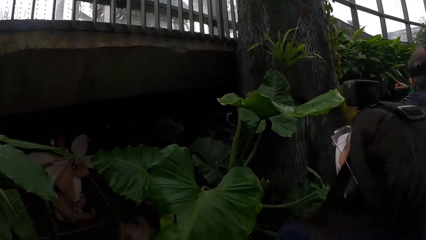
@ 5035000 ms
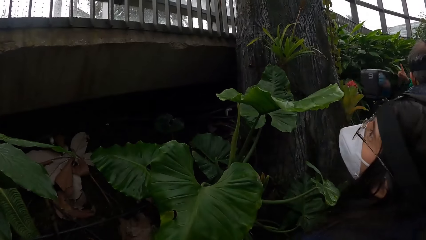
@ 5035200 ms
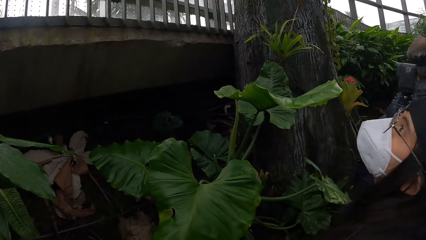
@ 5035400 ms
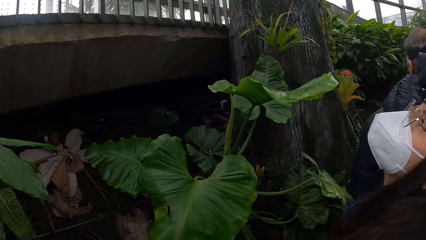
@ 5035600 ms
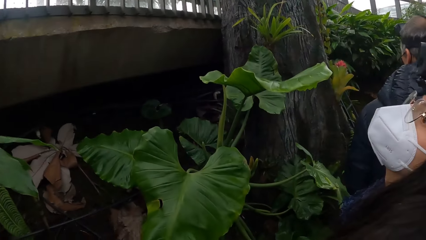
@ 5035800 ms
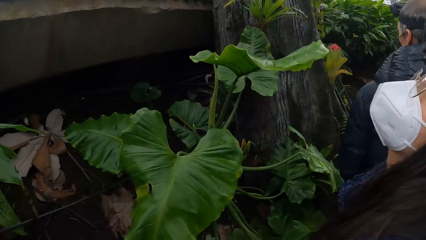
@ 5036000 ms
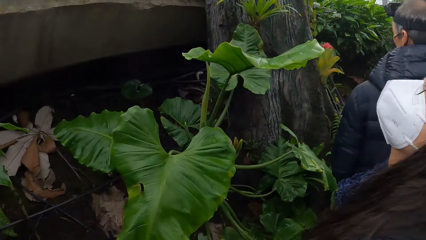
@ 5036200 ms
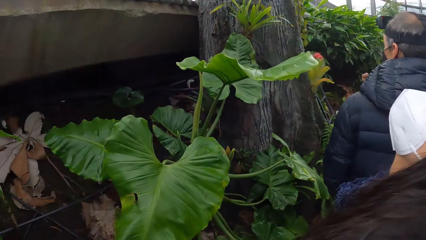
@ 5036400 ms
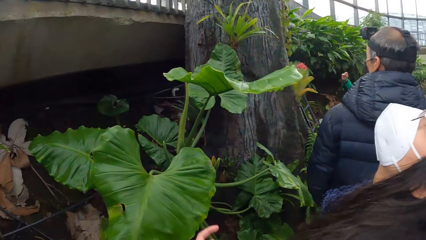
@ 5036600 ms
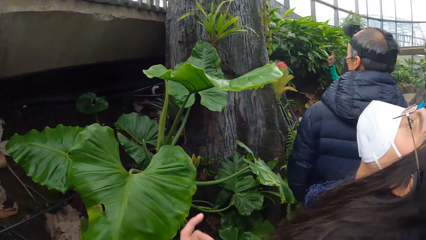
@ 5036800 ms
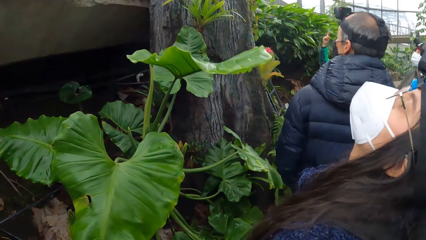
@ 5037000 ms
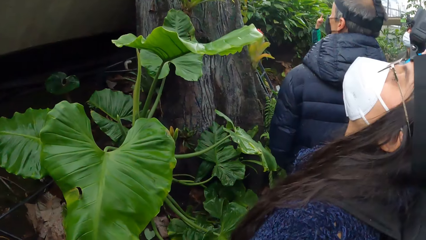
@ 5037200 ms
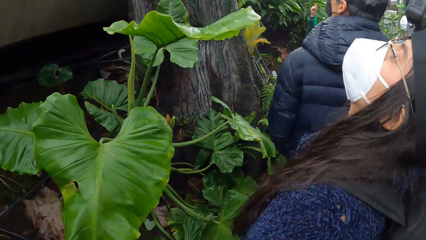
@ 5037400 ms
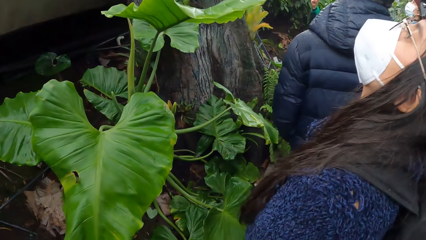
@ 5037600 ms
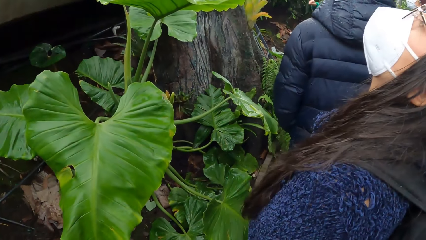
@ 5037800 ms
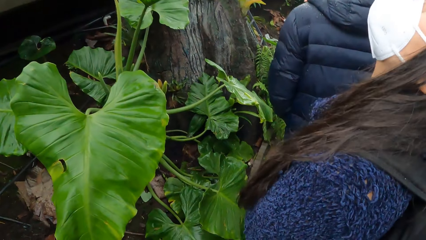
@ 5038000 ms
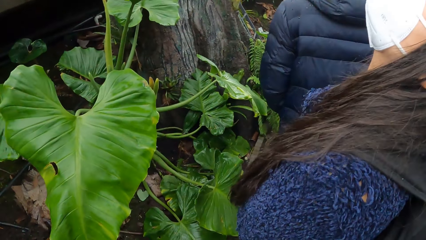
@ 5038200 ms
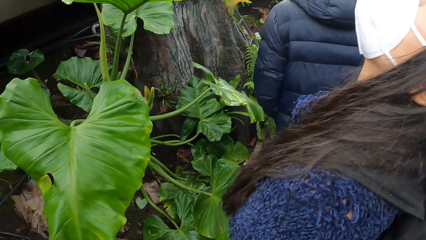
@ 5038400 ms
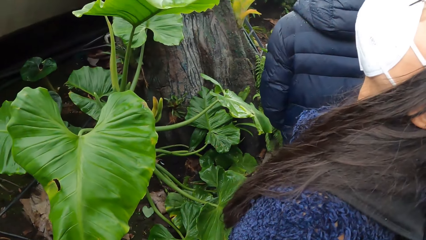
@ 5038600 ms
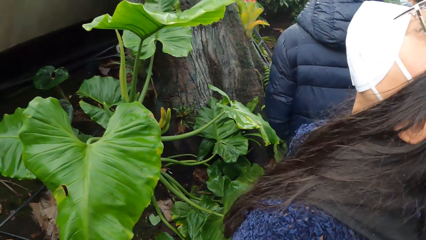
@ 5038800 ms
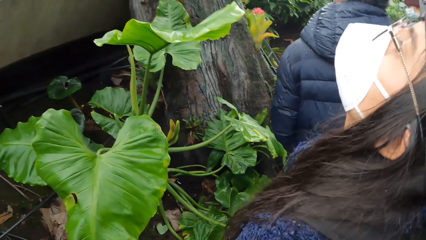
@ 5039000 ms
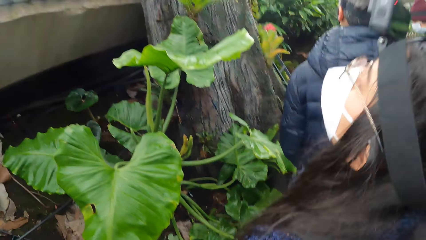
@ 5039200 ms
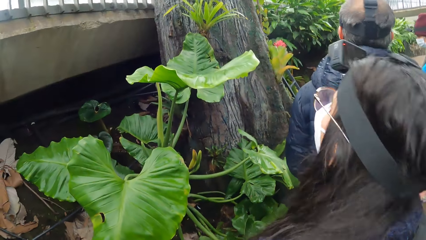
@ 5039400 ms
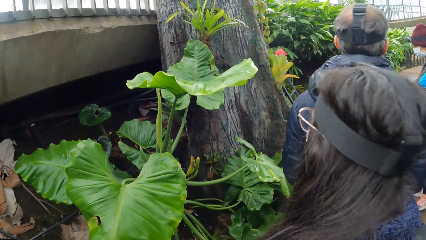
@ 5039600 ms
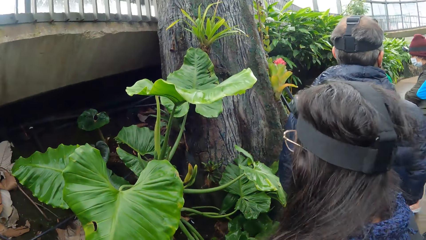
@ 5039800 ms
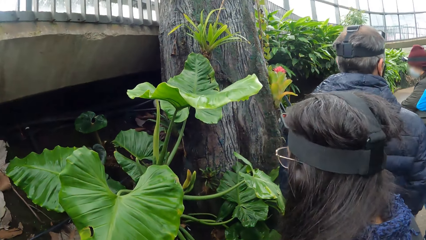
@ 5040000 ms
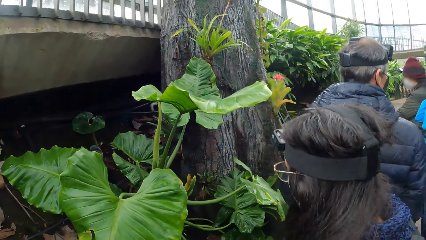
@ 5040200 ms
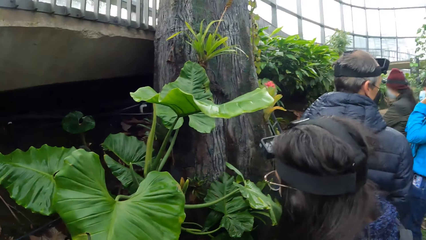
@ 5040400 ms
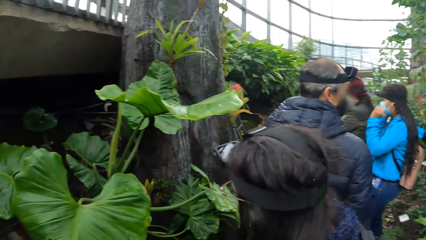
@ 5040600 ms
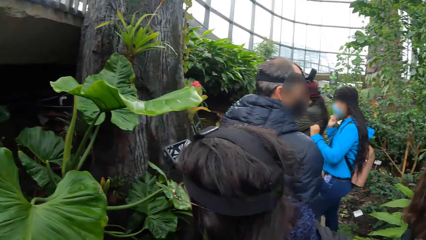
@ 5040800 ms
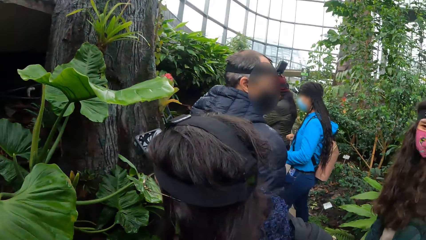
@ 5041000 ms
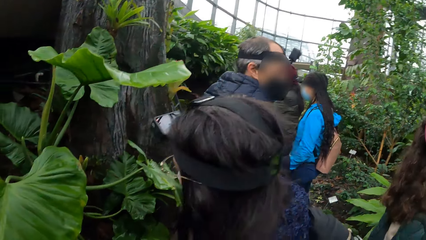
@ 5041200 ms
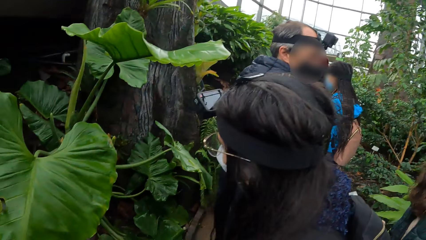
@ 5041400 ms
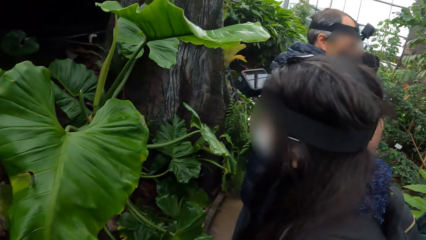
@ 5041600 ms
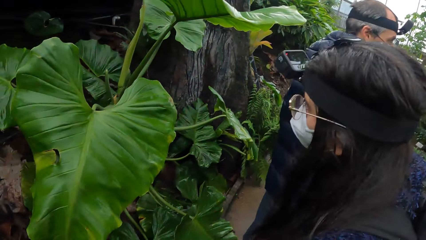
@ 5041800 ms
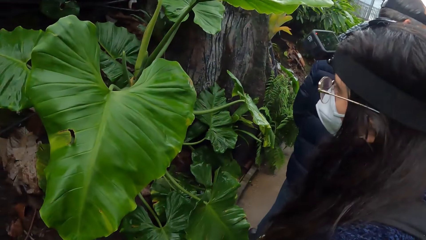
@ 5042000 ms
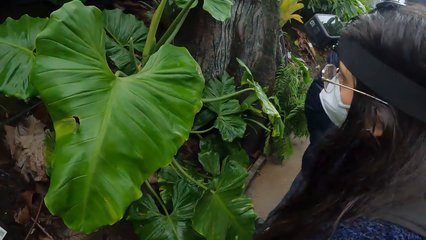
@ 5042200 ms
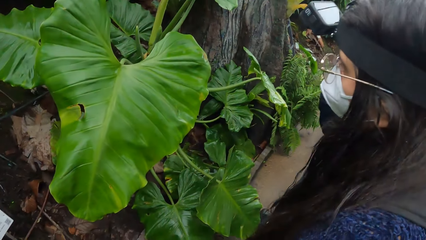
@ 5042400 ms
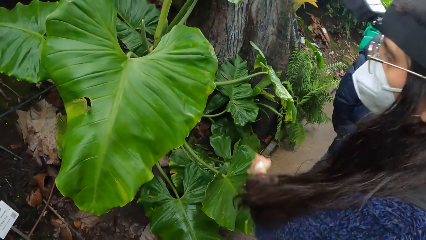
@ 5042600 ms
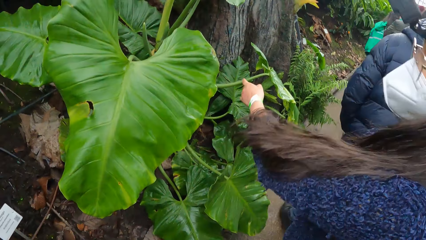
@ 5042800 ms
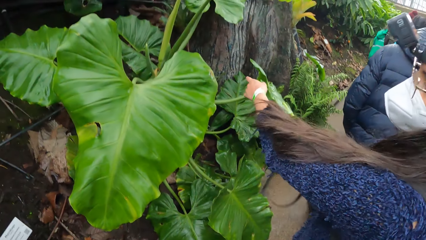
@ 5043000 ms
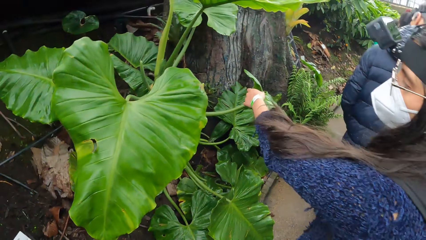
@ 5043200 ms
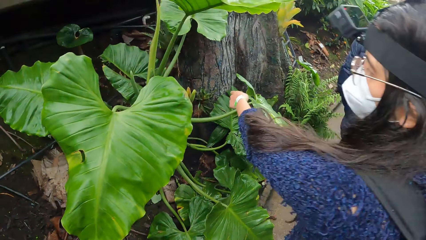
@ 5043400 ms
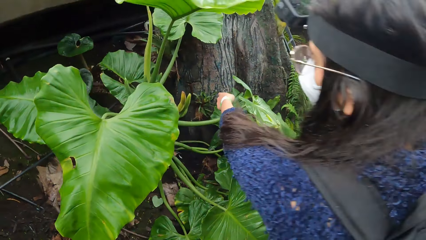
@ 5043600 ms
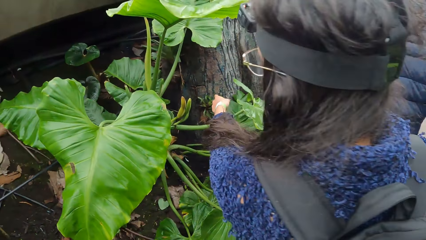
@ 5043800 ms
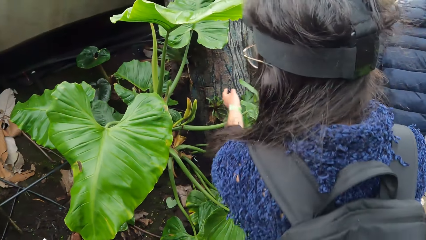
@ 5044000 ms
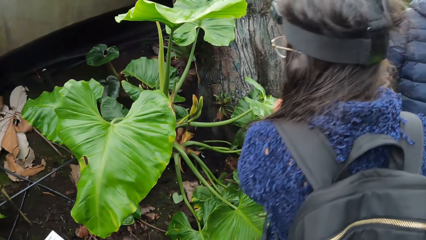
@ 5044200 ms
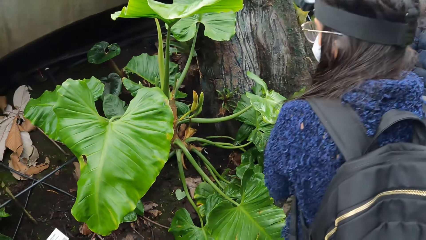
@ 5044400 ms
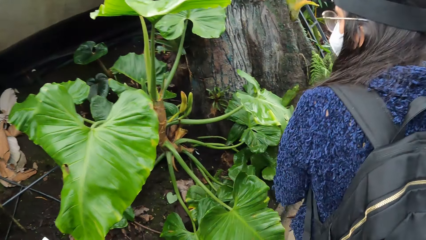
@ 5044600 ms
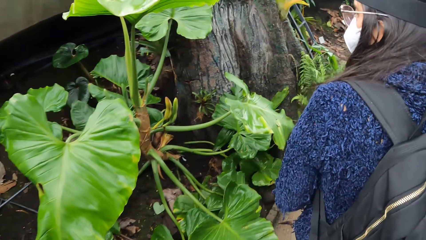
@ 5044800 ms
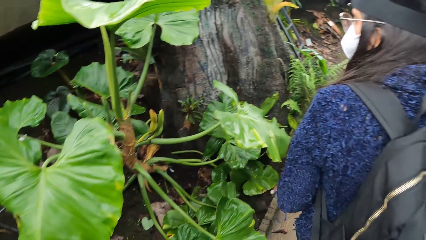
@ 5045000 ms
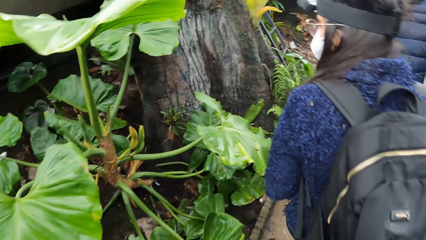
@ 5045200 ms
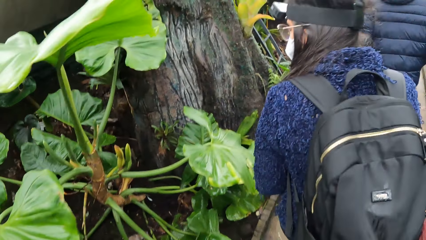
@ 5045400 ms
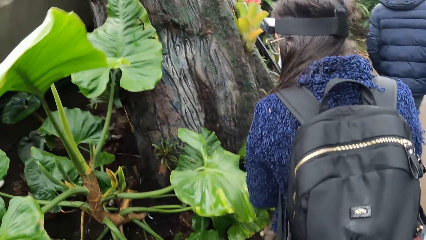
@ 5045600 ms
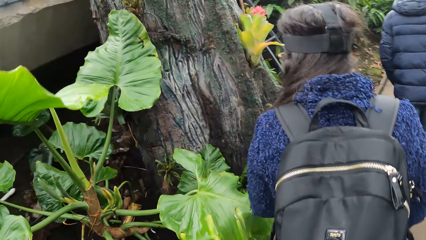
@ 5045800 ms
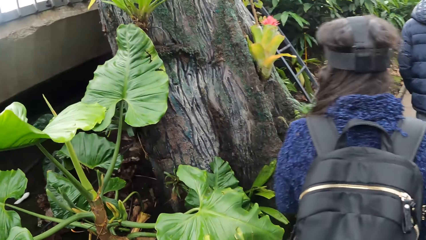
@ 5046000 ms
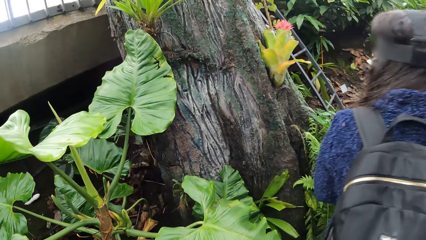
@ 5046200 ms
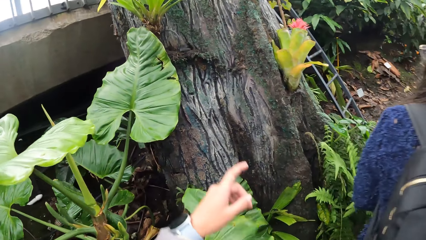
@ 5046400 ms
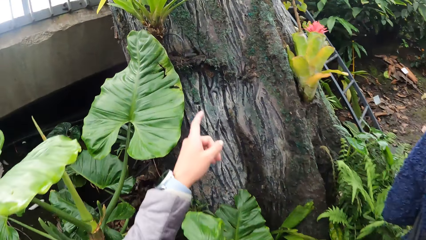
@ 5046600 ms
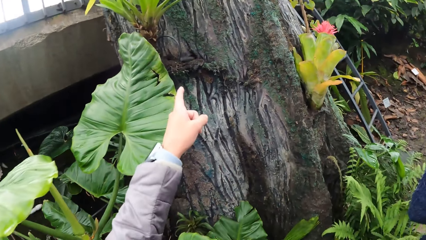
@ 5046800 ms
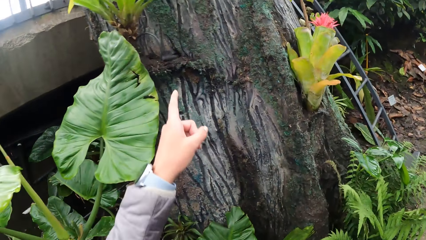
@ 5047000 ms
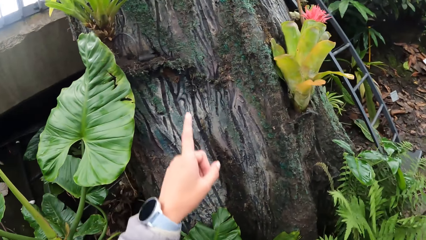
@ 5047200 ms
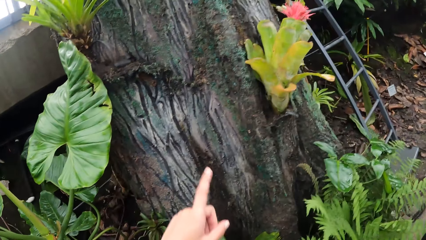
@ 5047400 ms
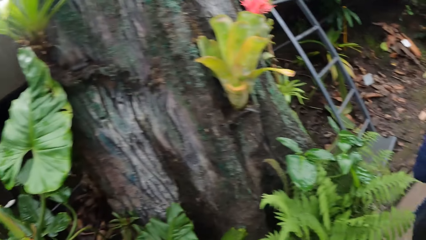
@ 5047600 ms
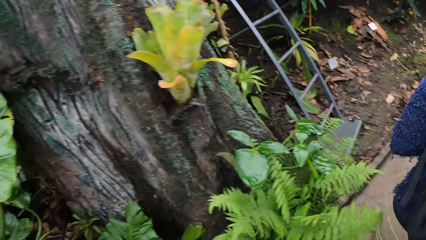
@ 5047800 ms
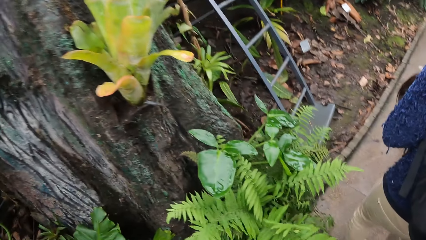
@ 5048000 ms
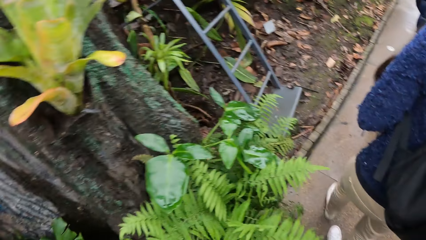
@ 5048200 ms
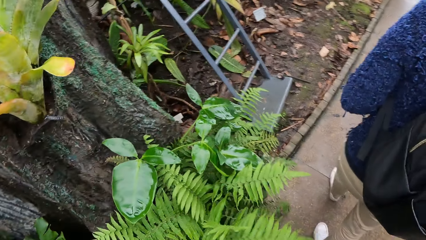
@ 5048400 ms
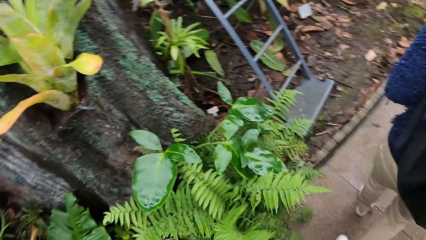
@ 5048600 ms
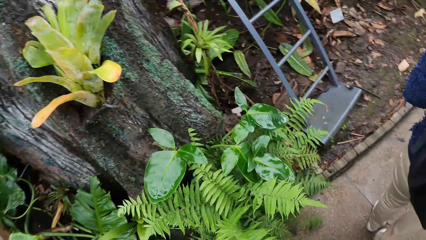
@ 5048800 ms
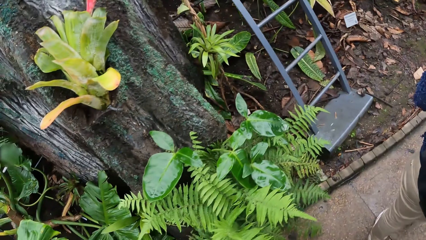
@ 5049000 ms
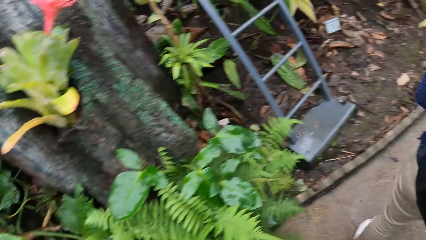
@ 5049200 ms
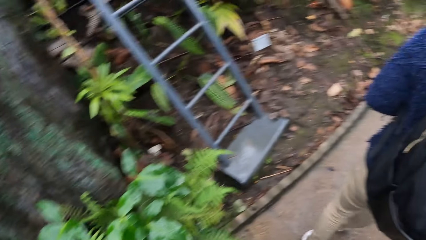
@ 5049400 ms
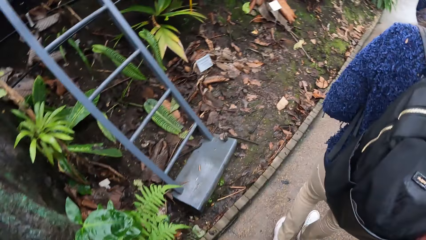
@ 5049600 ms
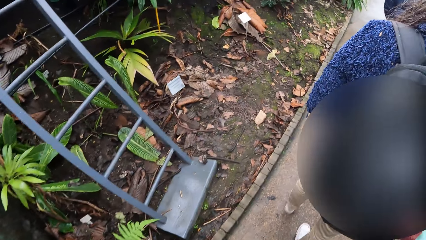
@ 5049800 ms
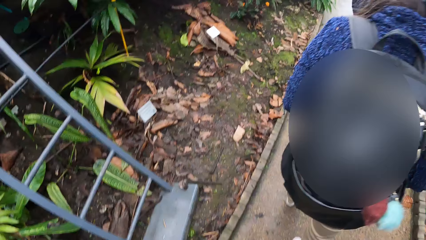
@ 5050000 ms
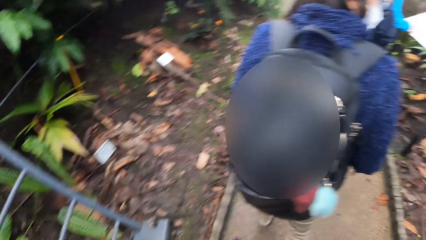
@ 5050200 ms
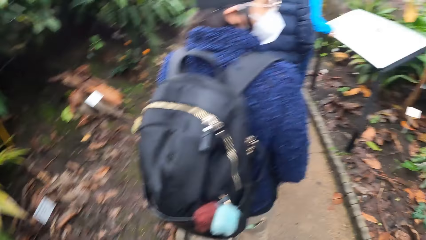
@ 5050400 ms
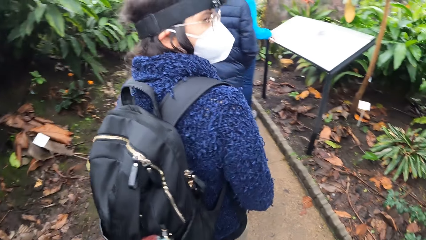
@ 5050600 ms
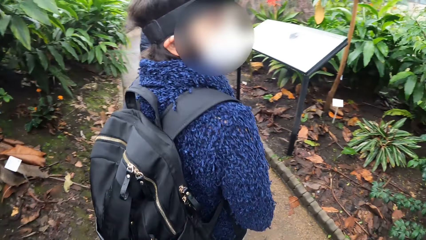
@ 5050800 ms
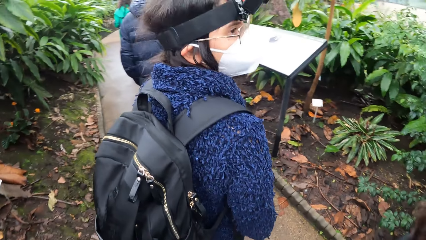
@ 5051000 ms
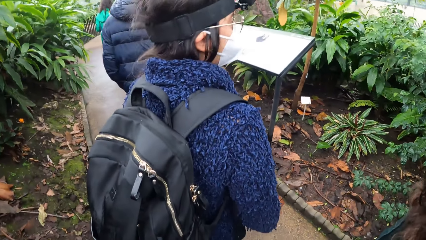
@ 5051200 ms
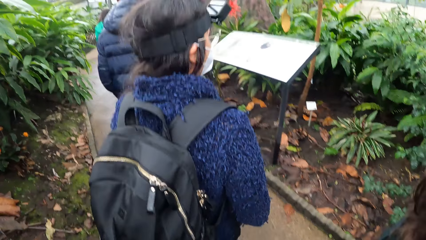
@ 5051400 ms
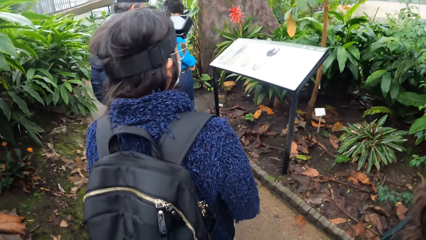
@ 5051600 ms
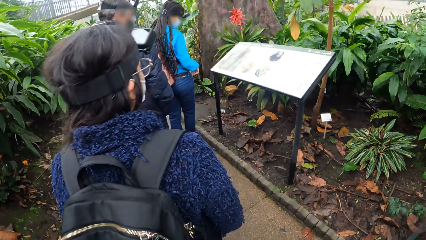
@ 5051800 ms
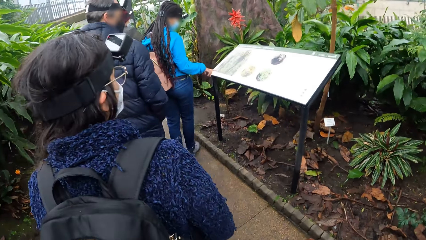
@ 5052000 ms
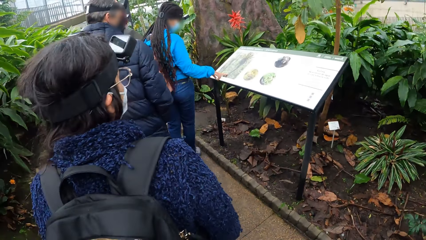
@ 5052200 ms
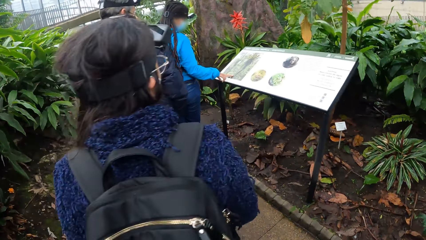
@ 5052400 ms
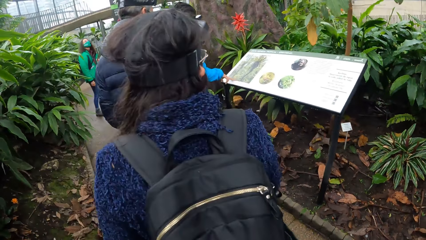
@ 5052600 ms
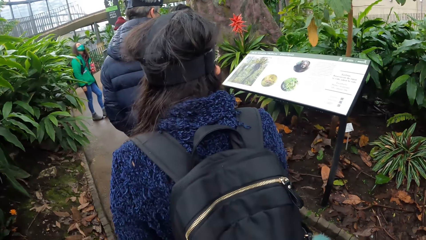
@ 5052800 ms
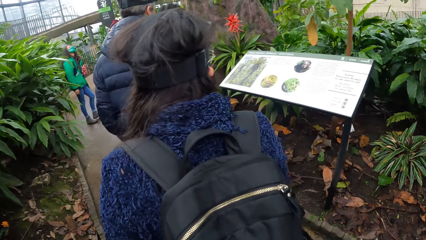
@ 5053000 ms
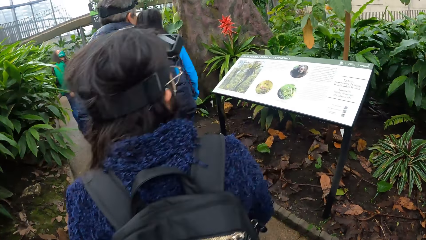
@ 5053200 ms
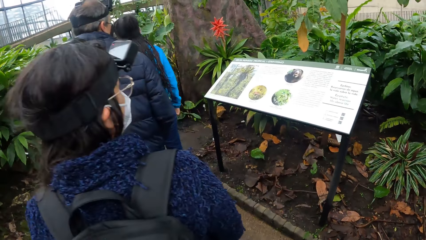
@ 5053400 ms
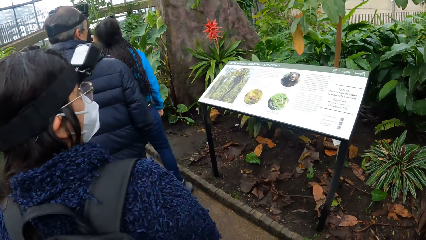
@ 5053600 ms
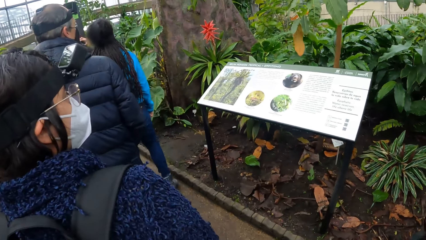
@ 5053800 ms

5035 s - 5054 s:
The camera wearer interacts with a woman. They walk along the pathway in the forest. The group of people walk along the pathway of the forest. The camera wearer points at something.
